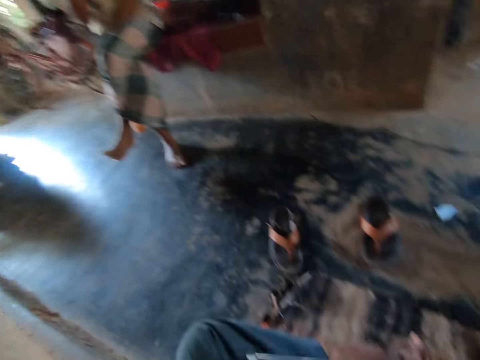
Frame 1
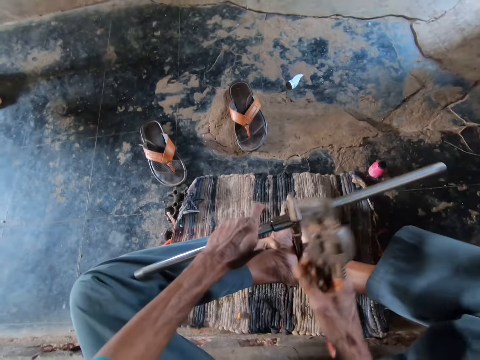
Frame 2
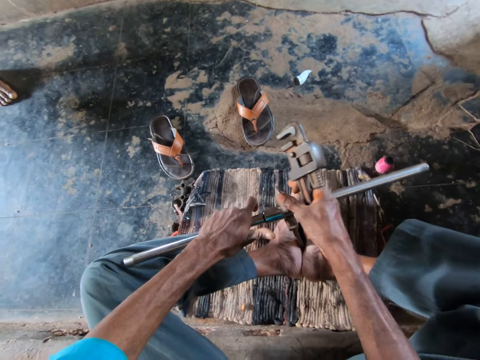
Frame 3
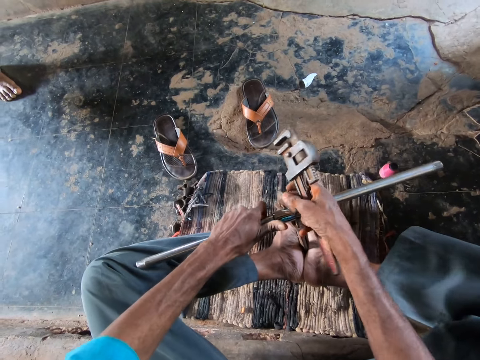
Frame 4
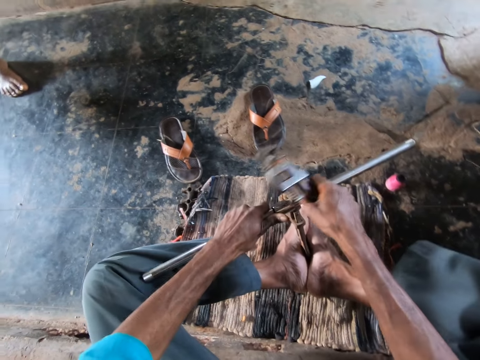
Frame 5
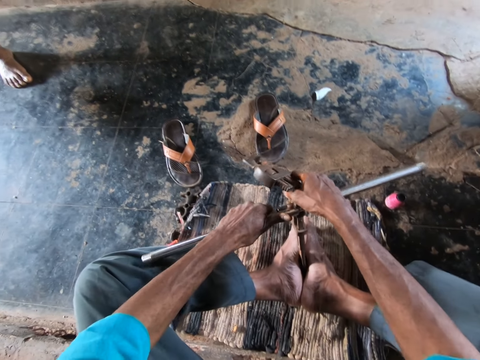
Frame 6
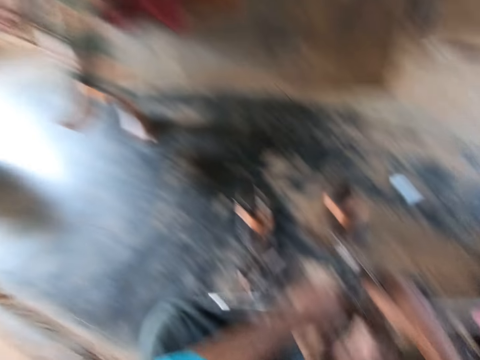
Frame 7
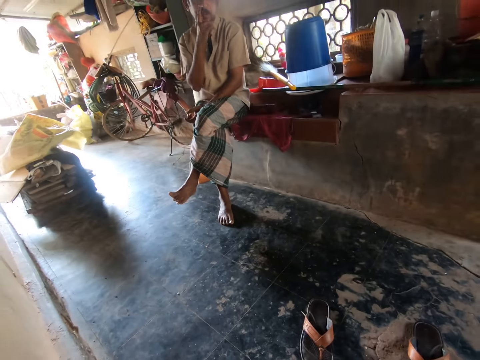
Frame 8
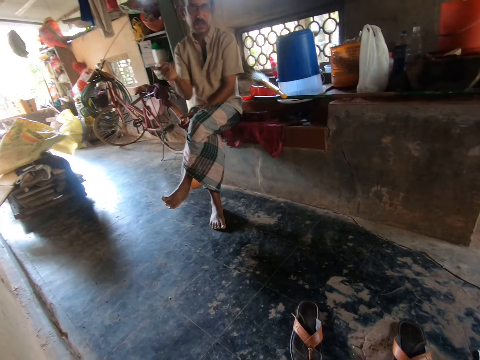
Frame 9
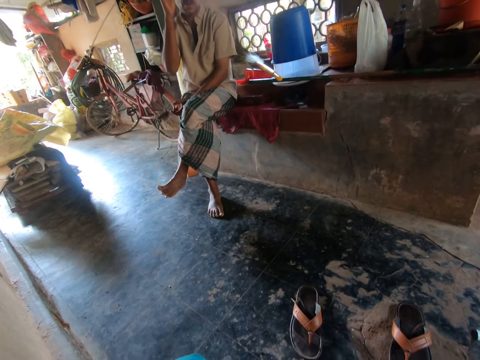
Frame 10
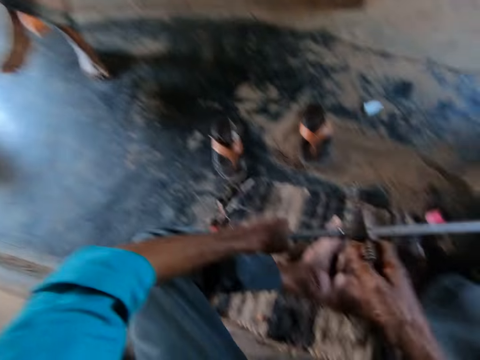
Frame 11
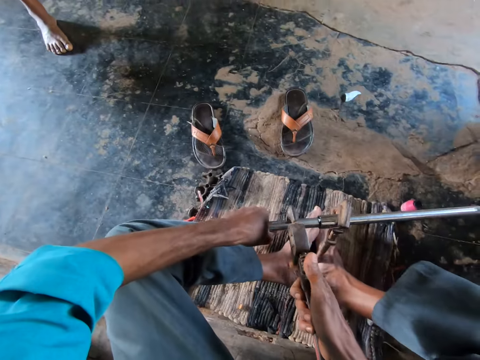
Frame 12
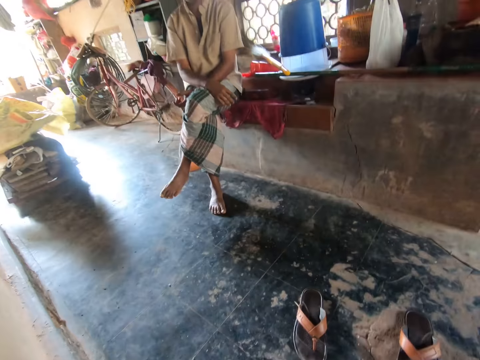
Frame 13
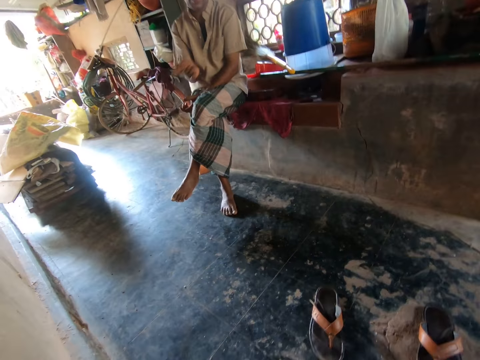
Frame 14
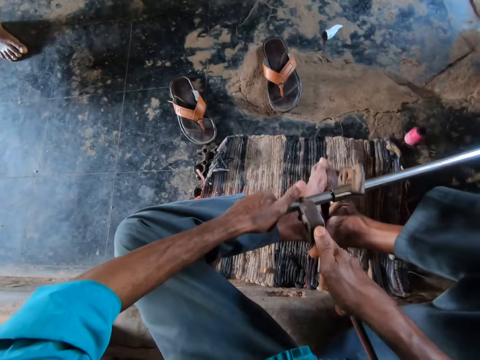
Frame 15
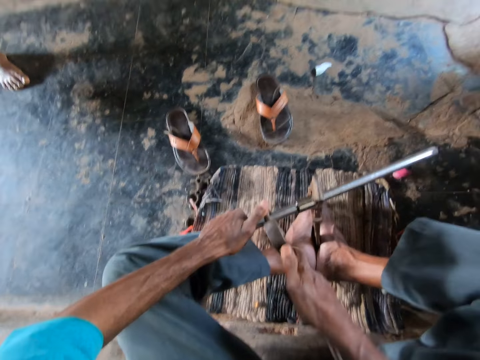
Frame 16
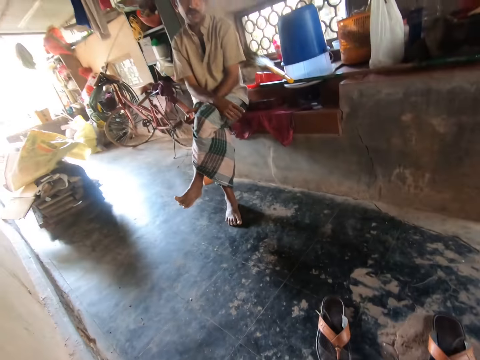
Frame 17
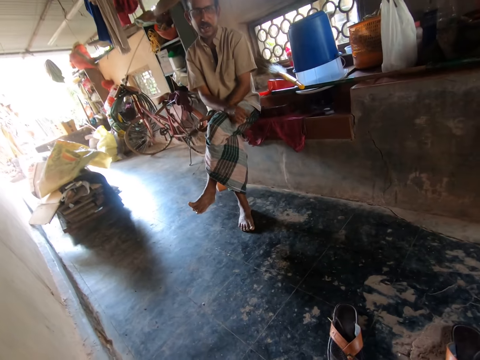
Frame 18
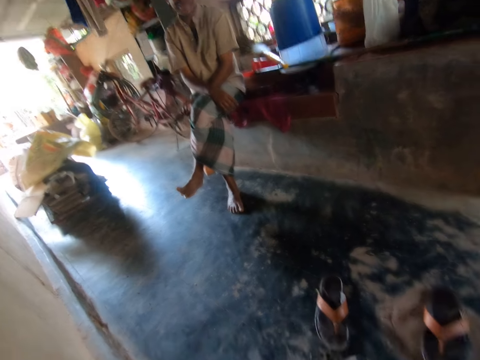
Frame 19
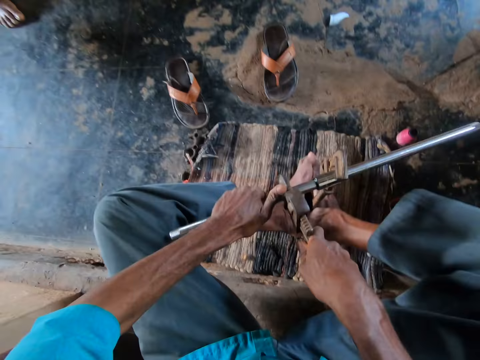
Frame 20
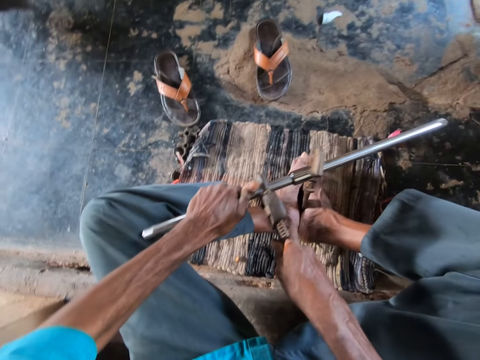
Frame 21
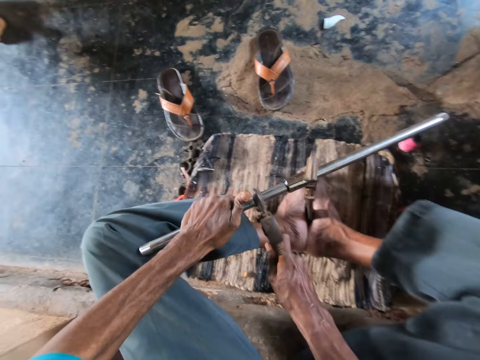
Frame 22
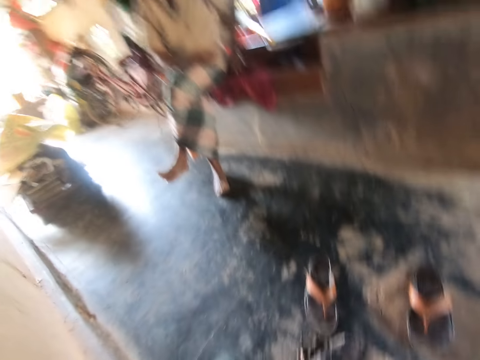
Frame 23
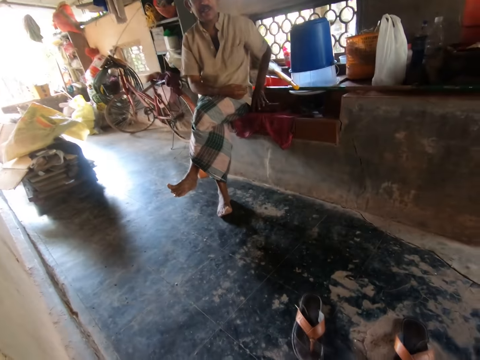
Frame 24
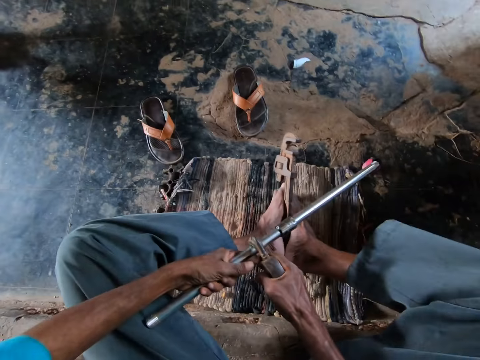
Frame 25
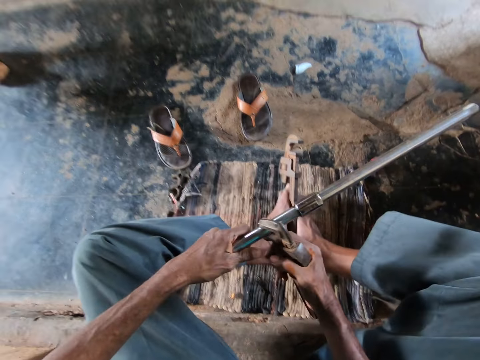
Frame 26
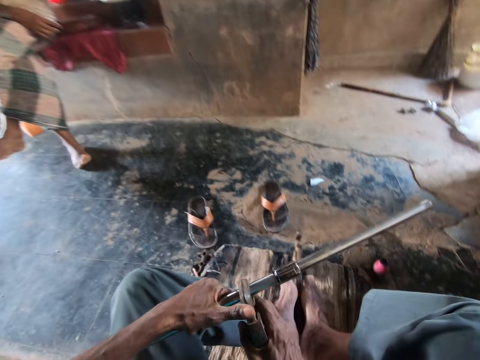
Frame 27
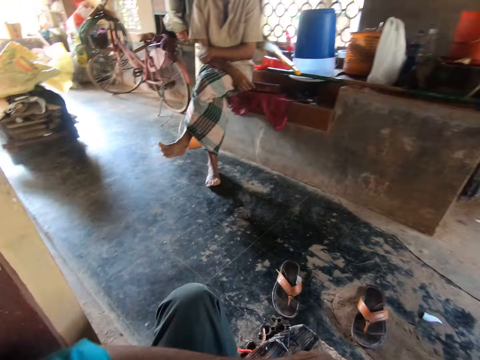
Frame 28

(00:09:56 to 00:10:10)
The camera wearer removes the pipe wrench from the metal tube. They converse with a man. They hold the pipe wrench. The man talks to the camera wearer. The camera wearer grips the metal tube with the pipe wrench. They look around. They turn the metal tube with the pipe wrench. The man talks to the camera wearer. The camera wearer holds the metal tube.

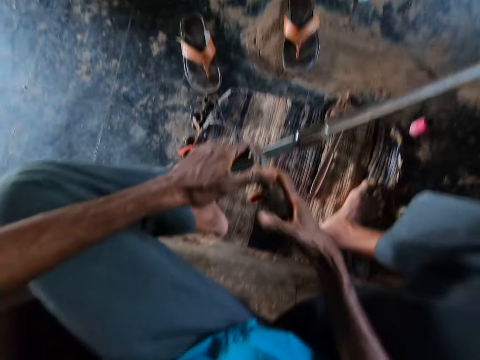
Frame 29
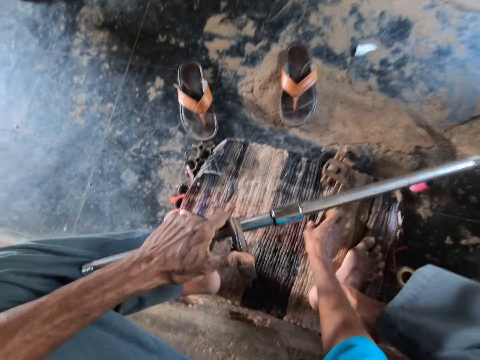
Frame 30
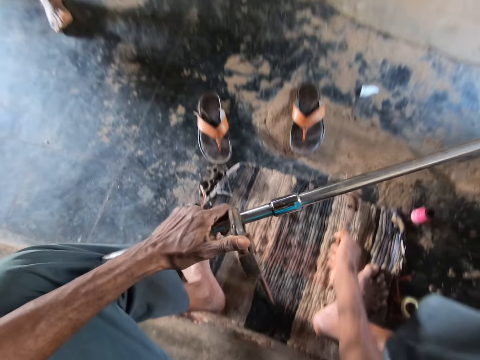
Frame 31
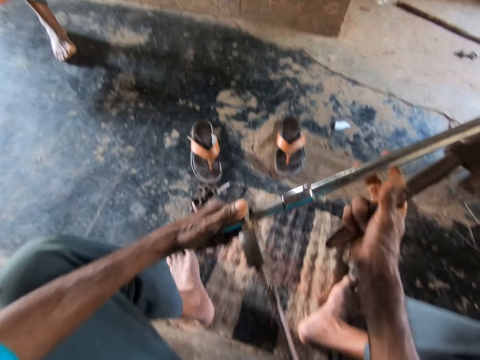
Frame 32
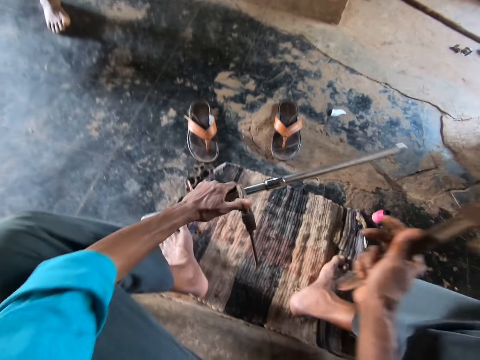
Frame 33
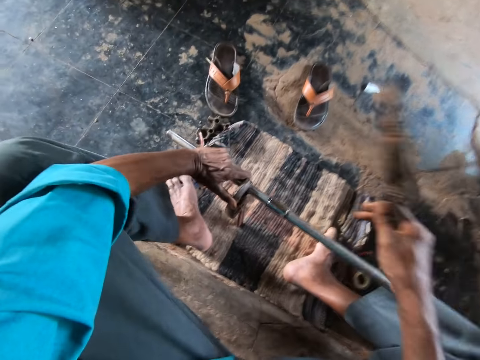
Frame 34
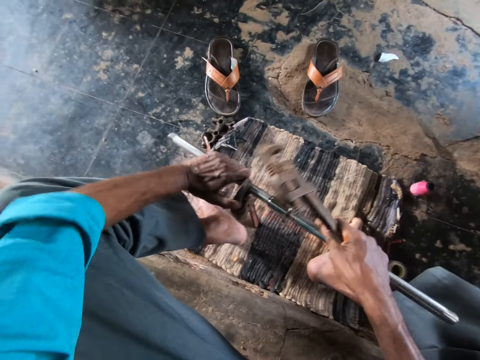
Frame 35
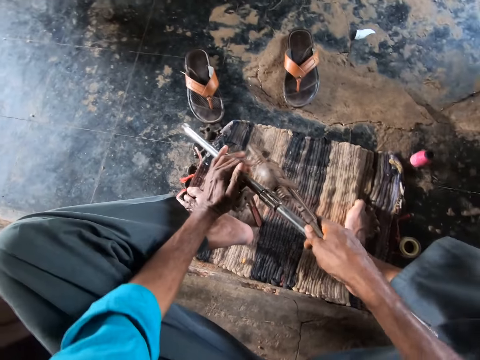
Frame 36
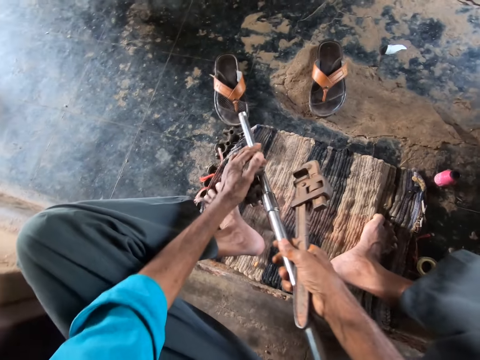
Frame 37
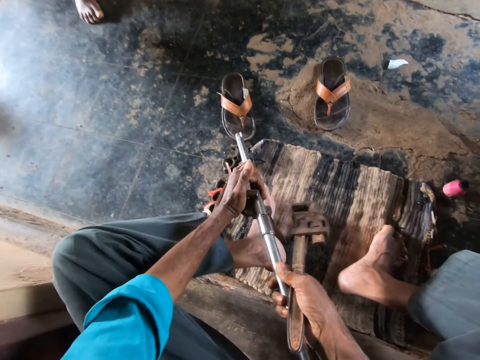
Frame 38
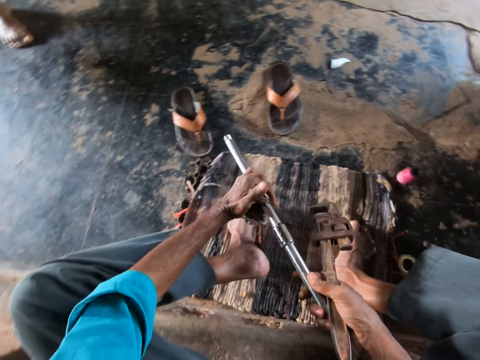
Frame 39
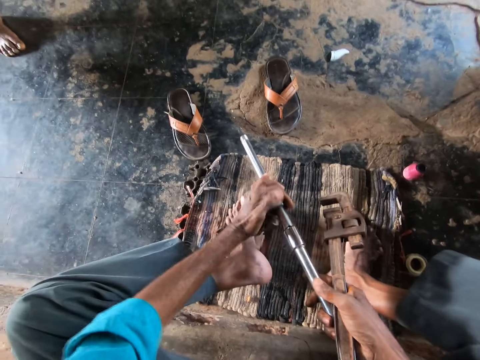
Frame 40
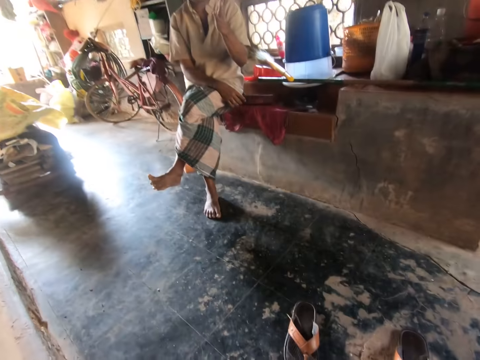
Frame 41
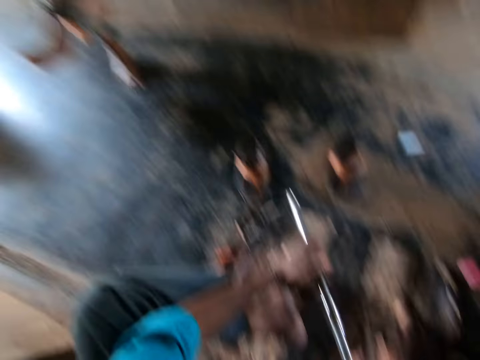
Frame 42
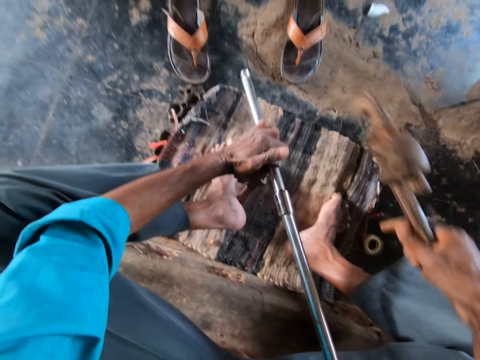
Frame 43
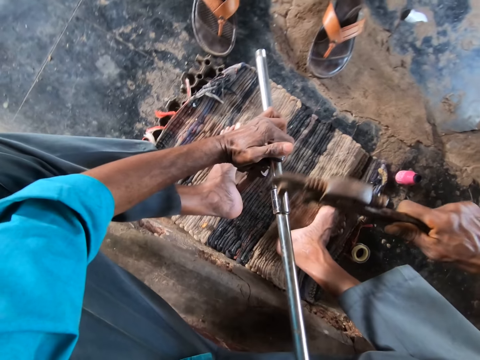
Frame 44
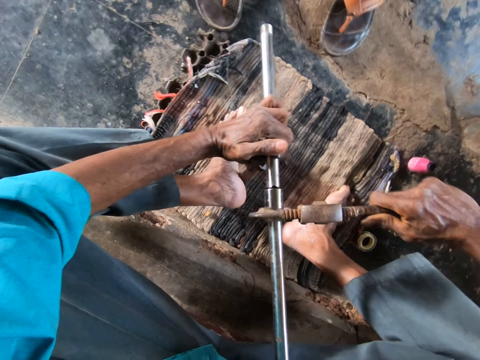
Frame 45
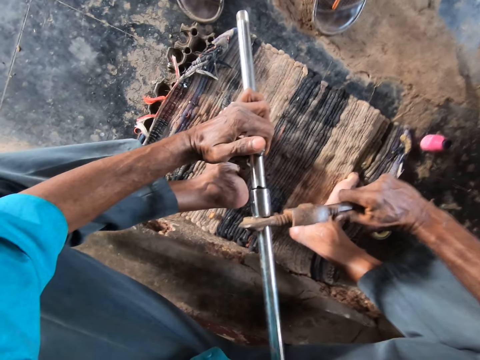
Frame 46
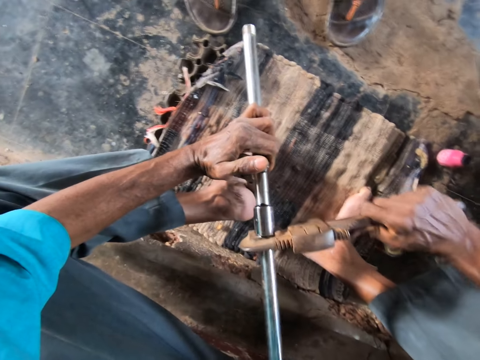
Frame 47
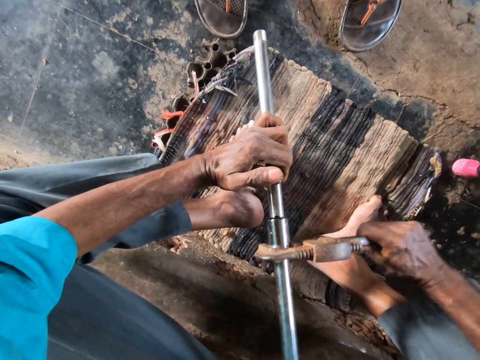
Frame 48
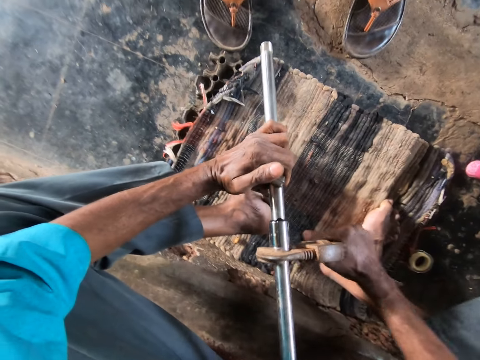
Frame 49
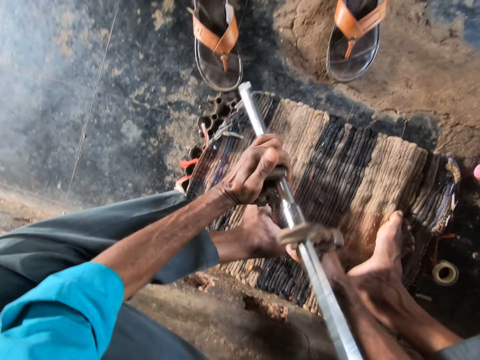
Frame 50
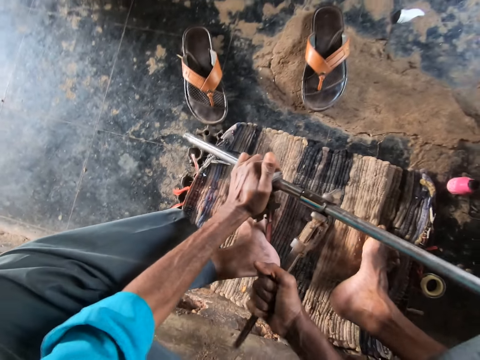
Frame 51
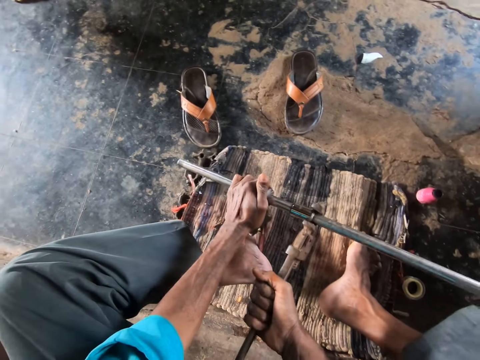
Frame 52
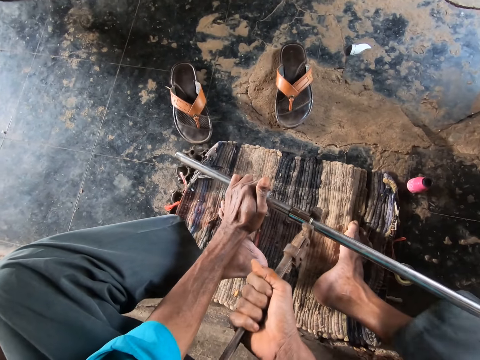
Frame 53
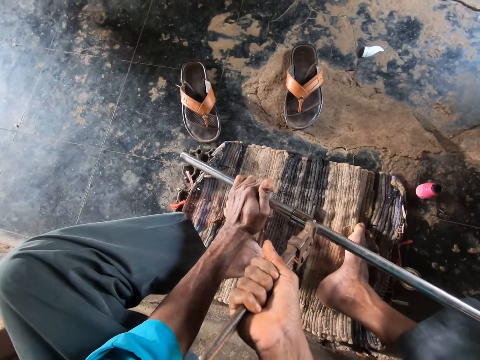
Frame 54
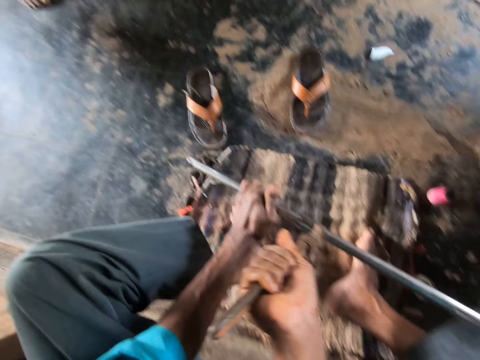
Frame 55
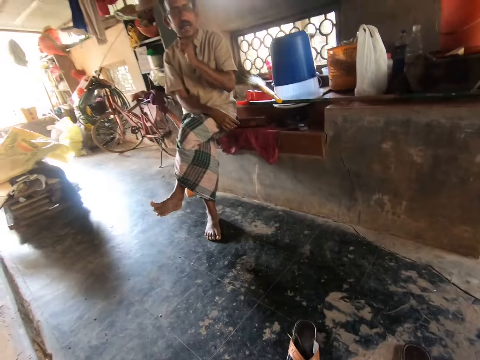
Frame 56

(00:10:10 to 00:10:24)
The camera wearer picks up the pipe wrench. He puts down the pipe wrench. He supports the pipe wrench with his left leg. He moves the pipe wrench. He stares around. He places the pipe wrench in his right hand on the metal pipe or tube in his left hand. He fastens the metal tube.
